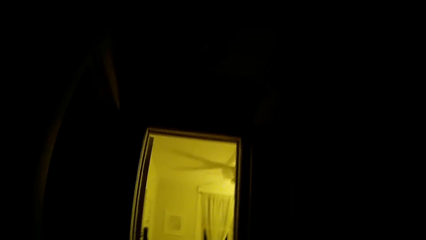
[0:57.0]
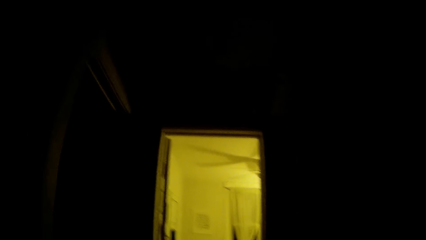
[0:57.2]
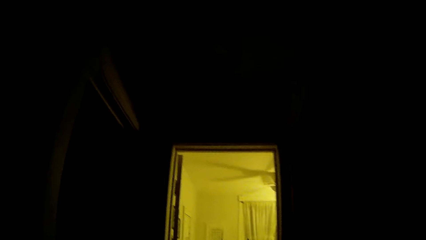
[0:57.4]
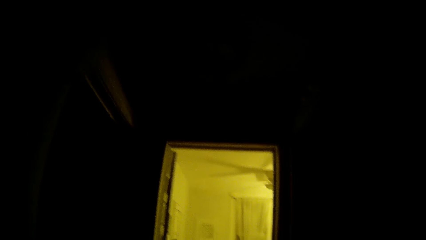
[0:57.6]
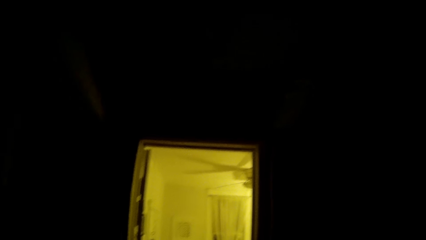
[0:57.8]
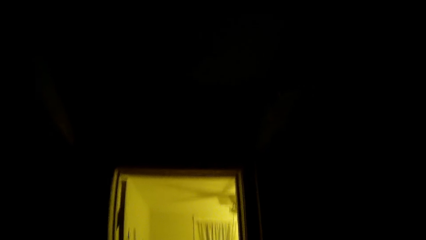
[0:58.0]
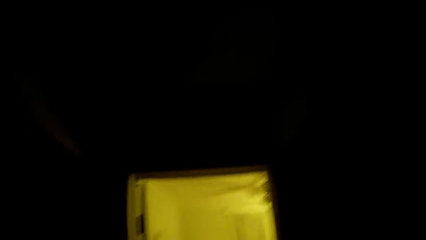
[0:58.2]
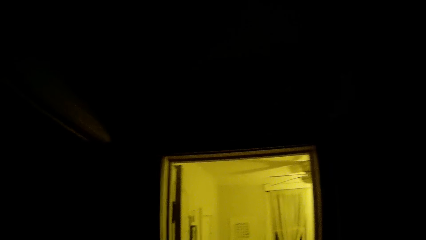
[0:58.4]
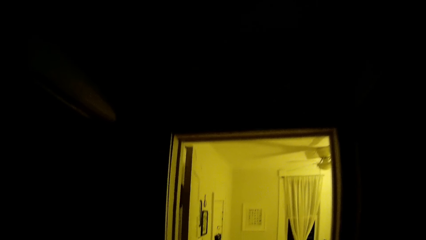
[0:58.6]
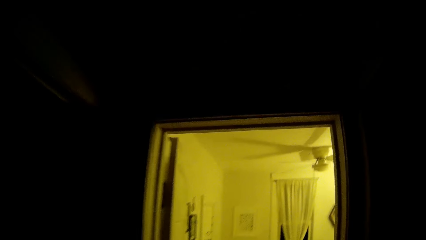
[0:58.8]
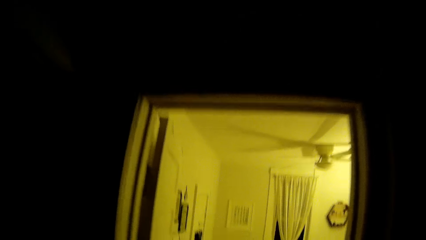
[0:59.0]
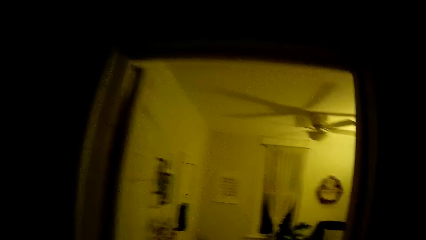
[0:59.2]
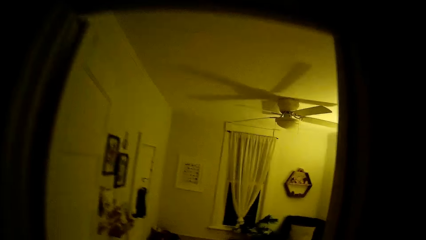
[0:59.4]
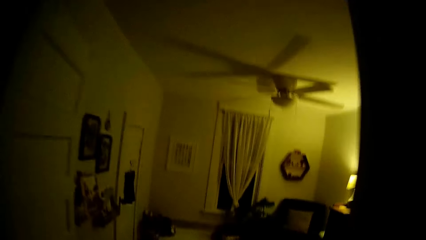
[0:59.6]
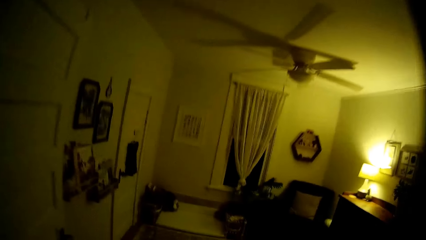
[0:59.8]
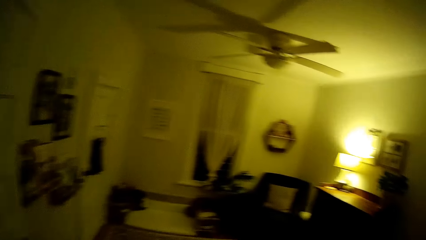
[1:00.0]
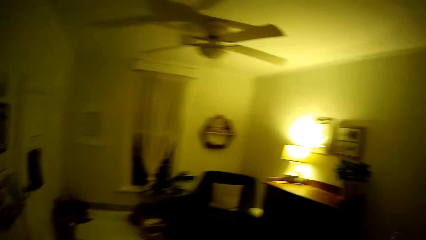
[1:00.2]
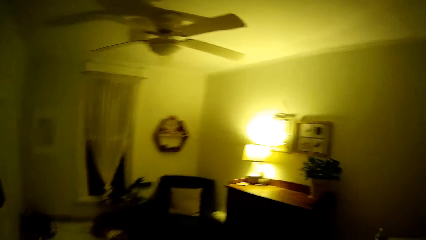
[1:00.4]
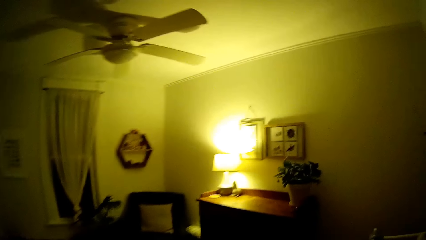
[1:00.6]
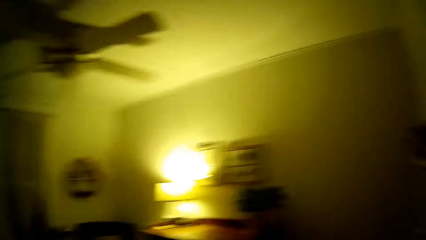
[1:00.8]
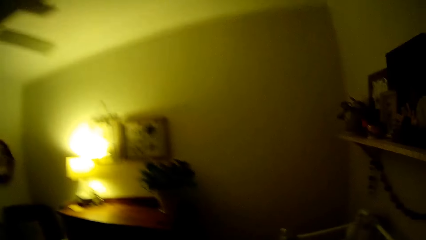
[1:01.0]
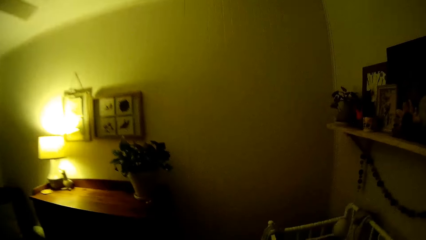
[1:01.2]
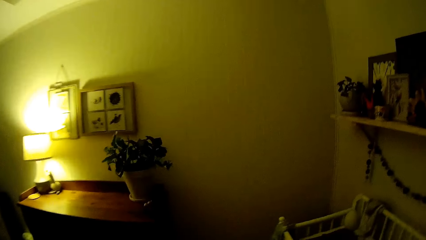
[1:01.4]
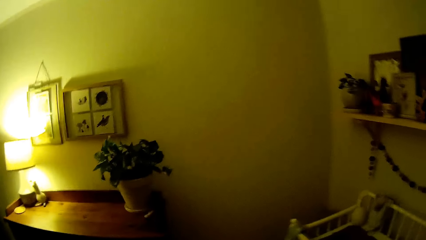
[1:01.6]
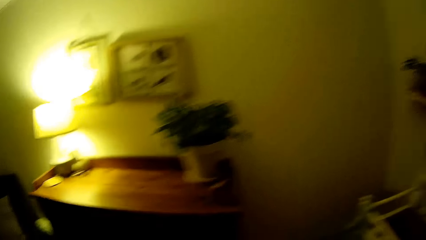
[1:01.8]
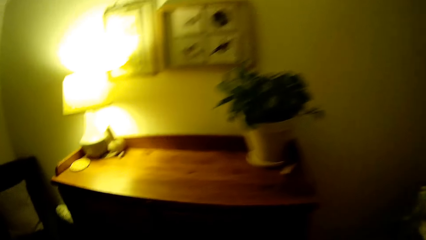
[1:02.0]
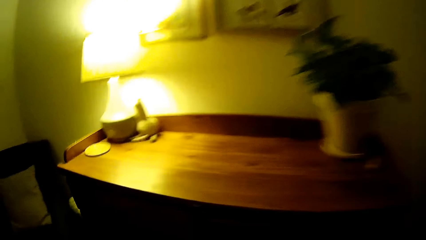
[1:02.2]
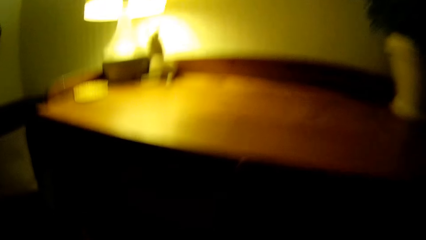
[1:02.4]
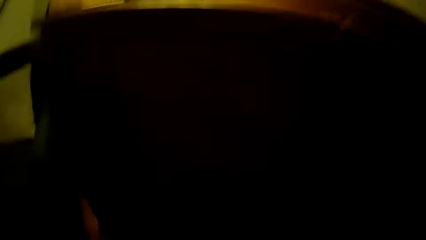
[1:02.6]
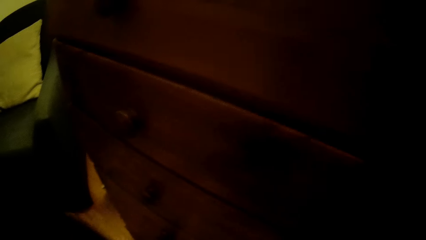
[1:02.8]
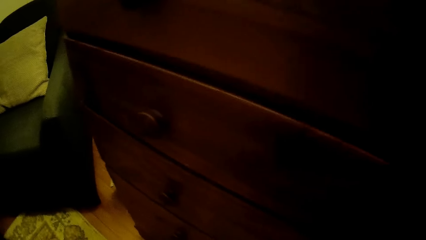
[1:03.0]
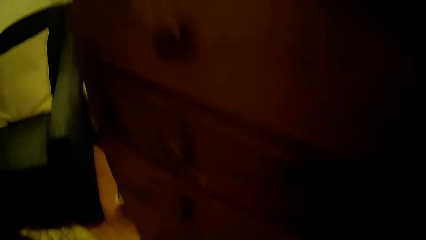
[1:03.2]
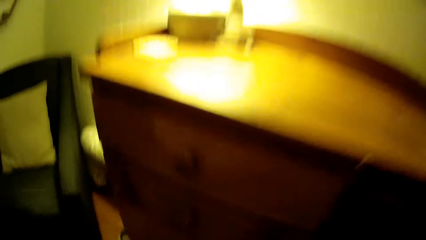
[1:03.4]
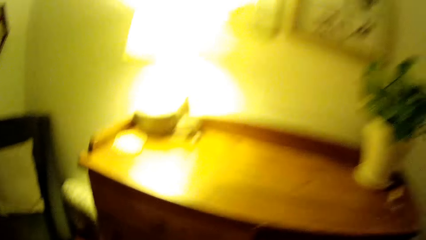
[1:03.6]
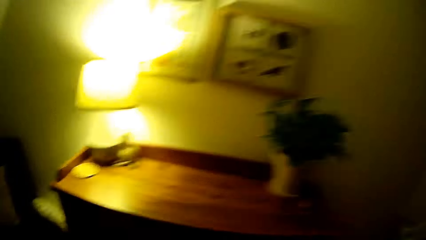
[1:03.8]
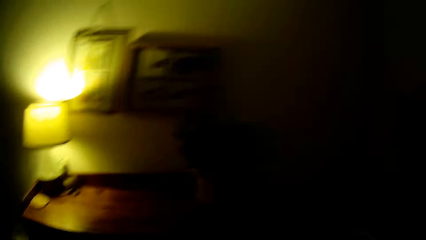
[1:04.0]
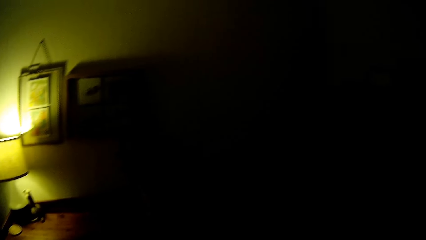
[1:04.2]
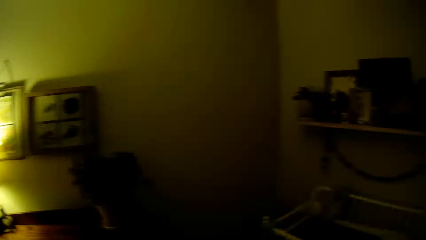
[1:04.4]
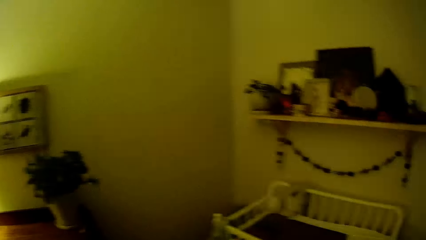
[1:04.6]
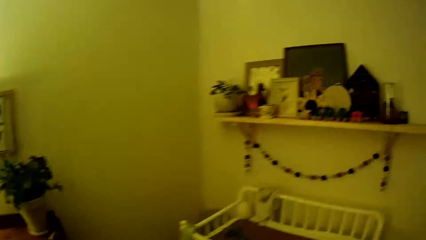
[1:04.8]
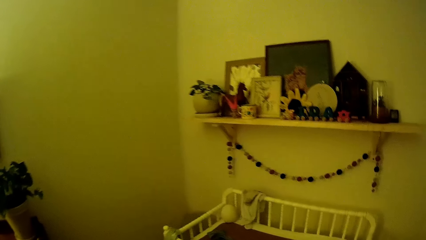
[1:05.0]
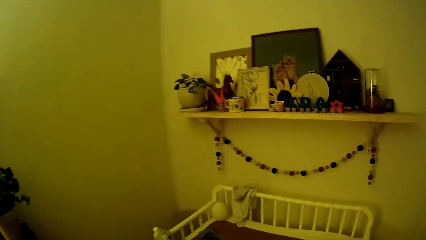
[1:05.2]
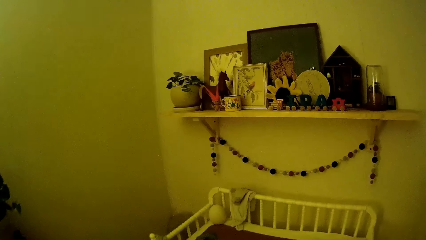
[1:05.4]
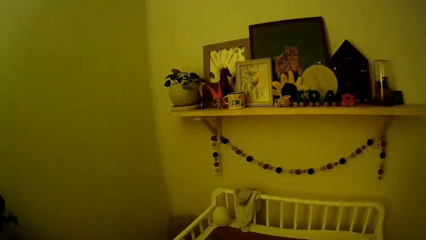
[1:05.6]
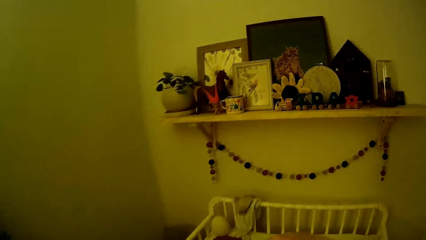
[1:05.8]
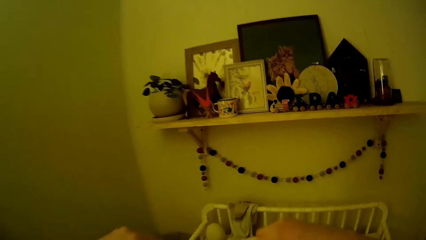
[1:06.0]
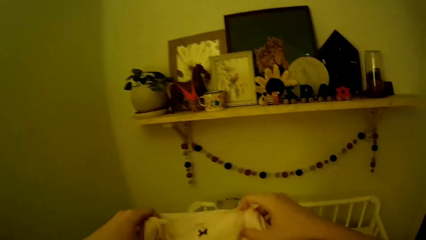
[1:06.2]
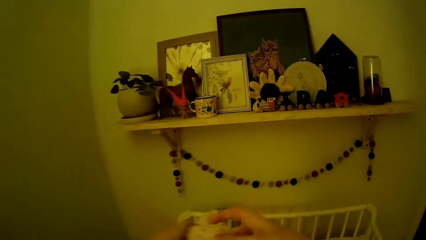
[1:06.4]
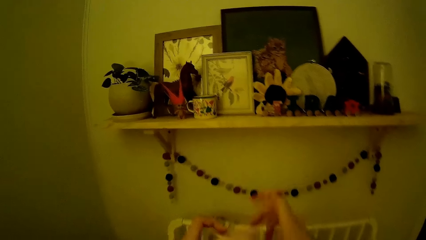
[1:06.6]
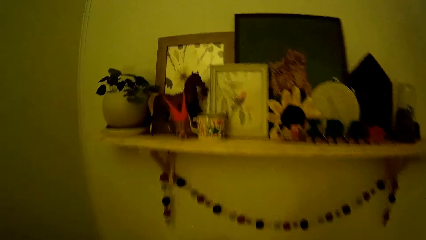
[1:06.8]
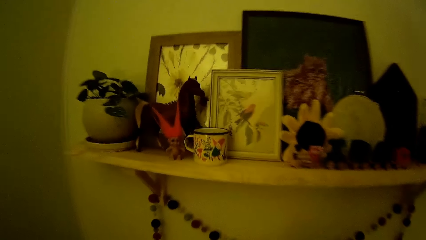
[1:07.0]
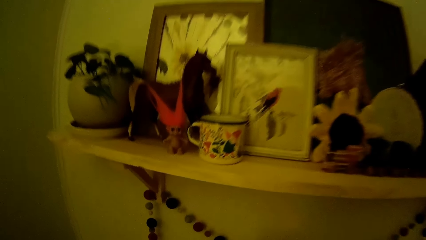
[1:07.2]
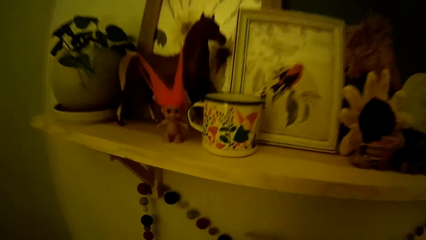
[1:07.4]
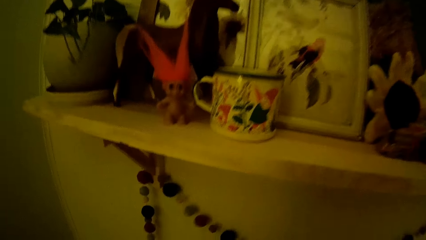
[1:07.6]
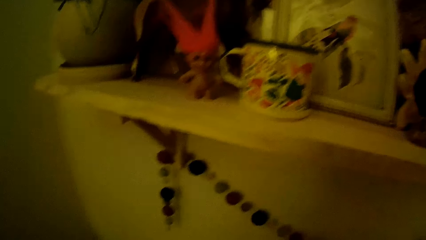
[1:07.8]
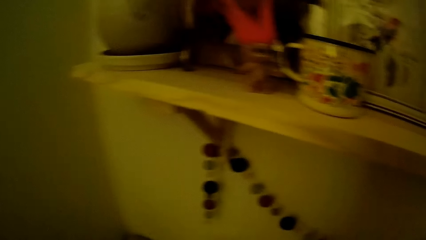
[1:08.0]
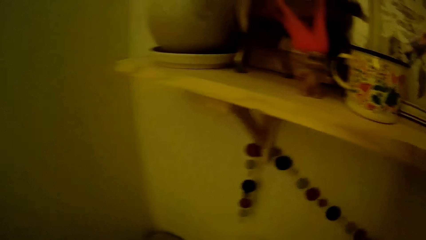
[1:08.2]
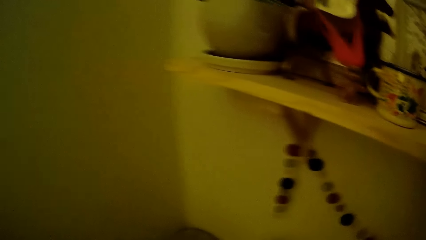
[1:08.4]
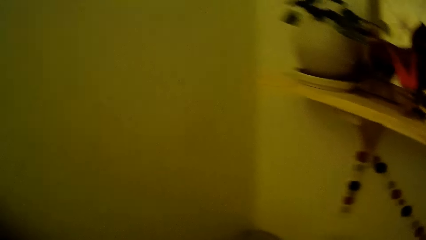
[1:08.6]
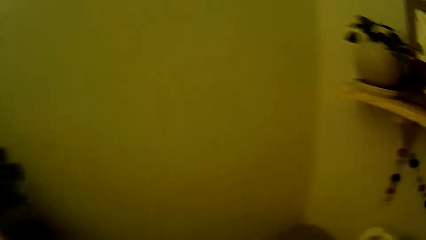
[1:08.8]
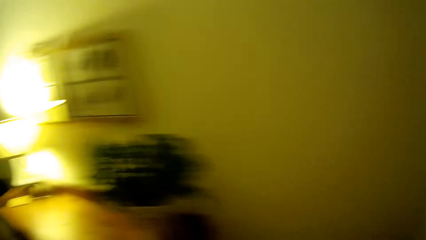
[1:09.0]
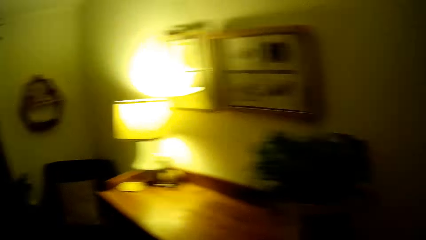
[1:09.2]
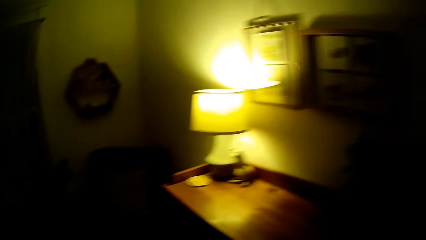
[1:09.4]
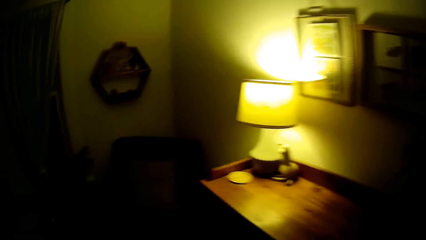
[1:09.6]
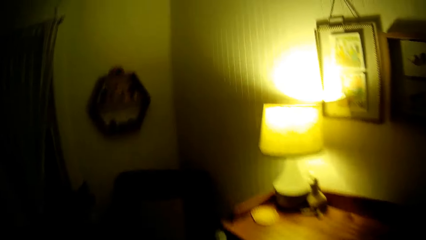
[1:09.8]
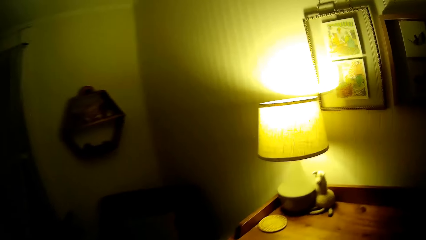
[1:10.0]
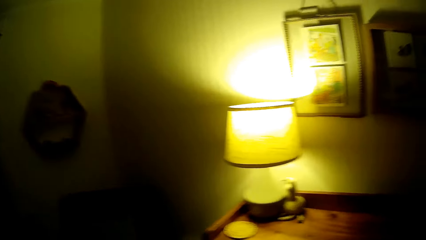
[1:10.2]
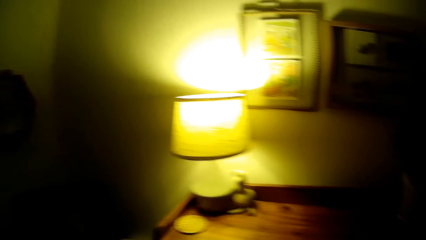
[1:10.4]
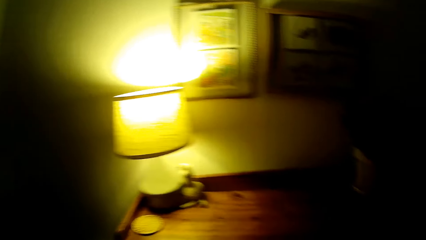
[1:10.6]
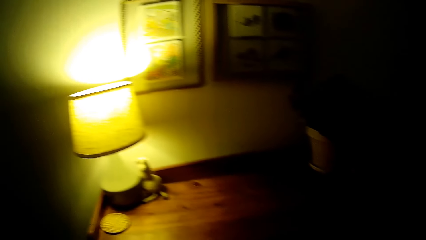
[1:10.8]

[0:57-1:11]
The camera wearer walks into a bedroom. She bends down. She picks up a cloth from the floor with her right hand. She walks around in the house. She folds the cloth with both hands. She adjusts the cloth. She drops the cloth on the top of a shelf with her right hand. She shakes a wall decor. She walks around in the house.

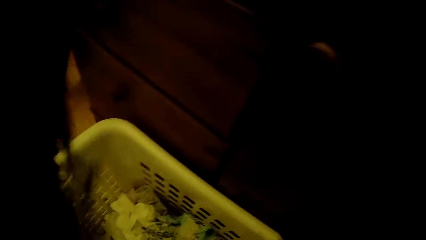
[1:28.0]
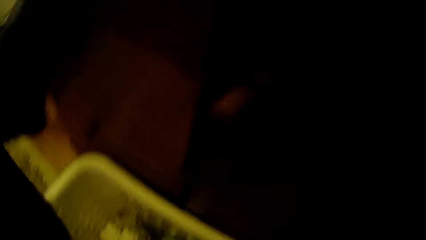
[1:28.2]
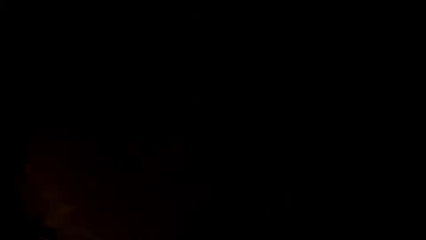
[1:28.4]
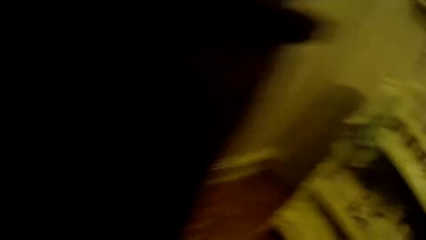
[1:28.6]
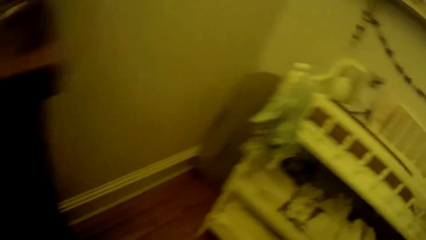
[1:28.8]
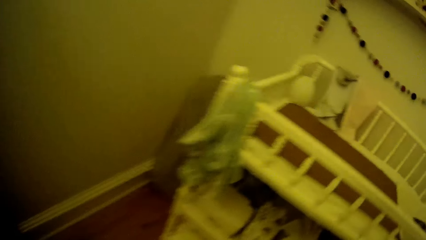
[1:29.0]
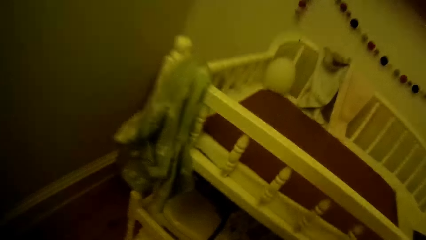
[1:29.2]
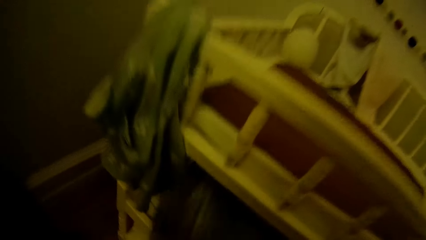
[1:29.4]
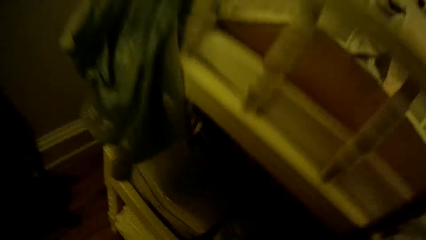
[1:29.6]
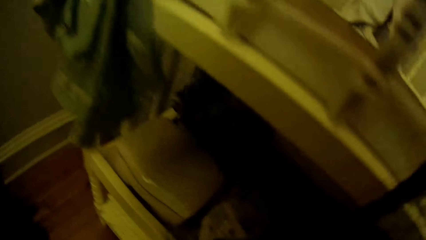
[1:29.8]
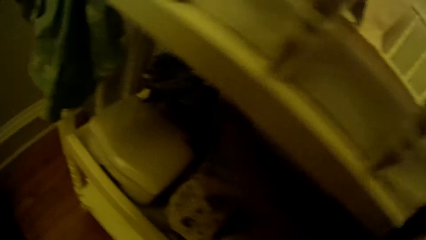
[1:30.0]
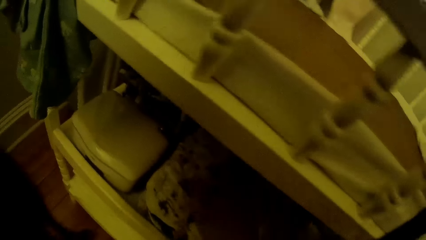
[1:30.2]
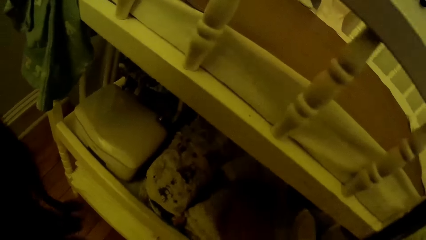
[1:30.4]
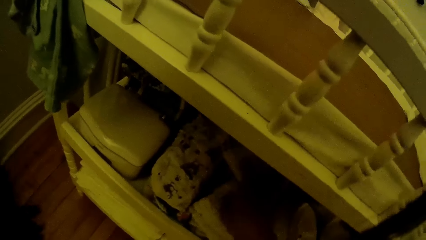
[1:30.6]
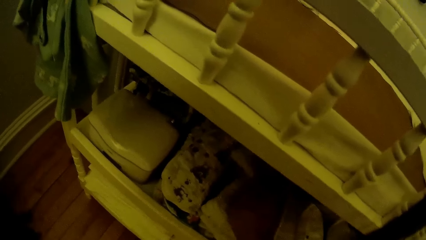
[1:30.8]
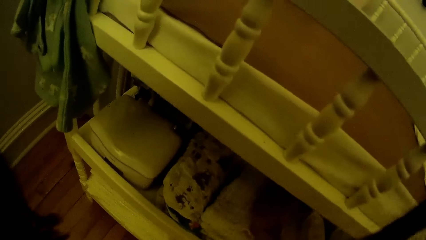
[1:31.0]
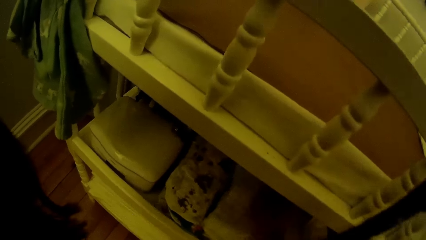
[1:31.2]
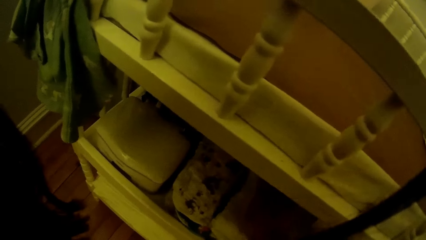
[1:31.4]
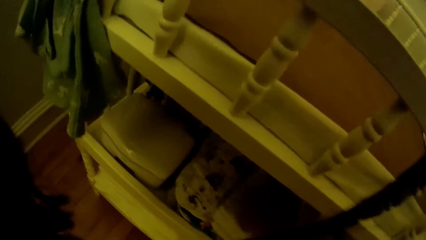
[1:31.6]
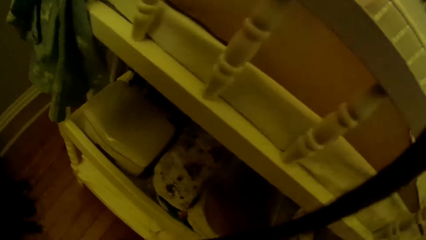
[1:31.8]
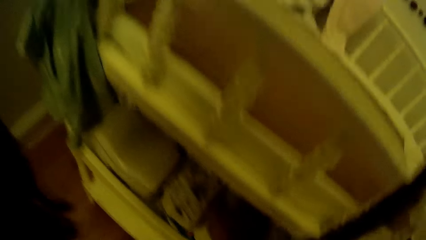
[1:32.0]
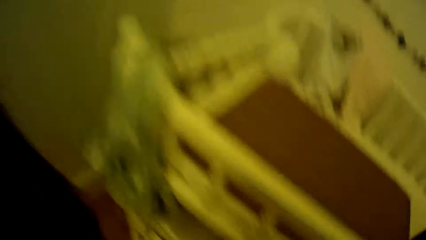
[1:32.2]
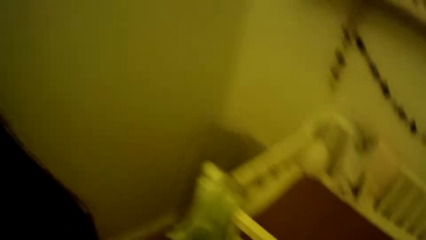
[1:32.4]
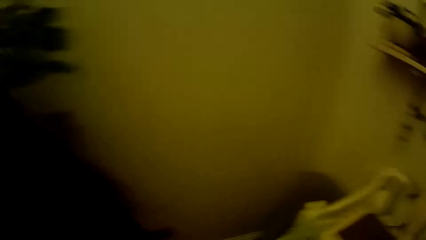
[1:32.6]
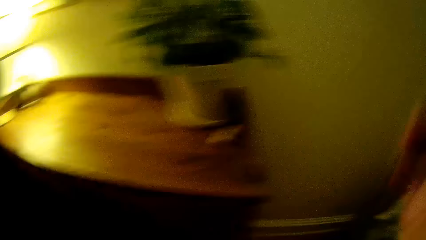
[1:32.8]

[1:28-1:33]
The camera wearer drops a cloth into the shelf or baby crib with her right hand. She adjusts the cloth in the shelf with her right hand.
